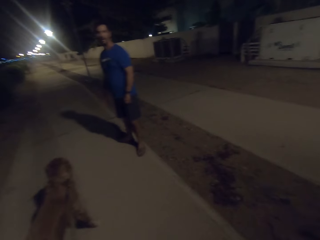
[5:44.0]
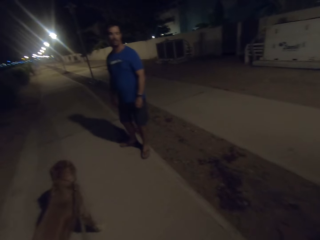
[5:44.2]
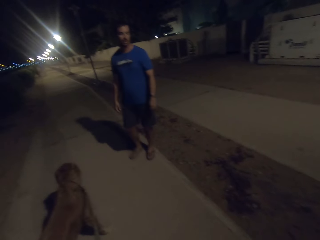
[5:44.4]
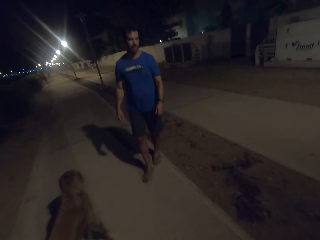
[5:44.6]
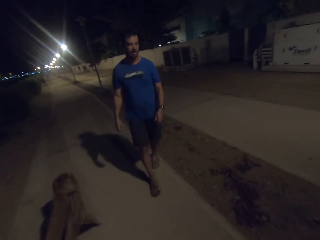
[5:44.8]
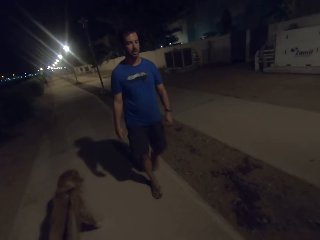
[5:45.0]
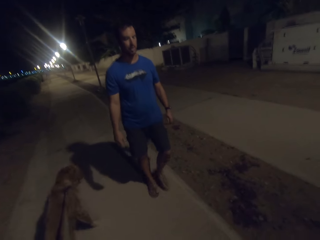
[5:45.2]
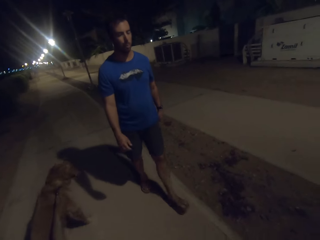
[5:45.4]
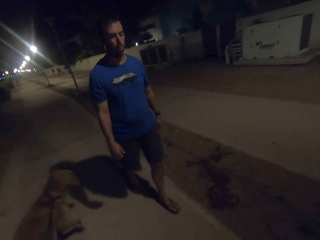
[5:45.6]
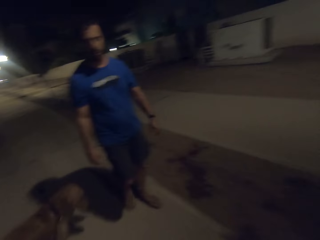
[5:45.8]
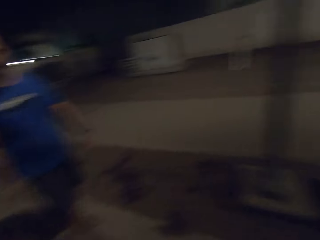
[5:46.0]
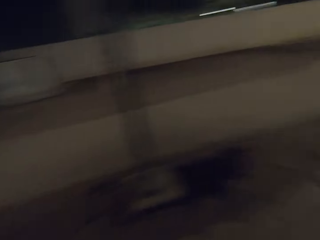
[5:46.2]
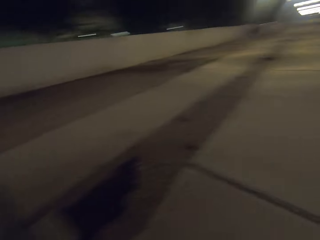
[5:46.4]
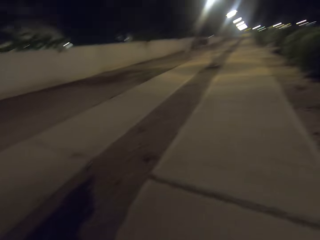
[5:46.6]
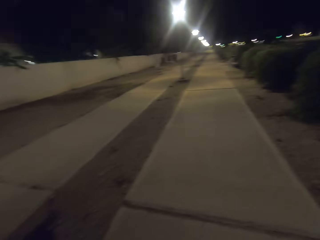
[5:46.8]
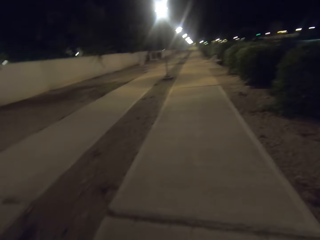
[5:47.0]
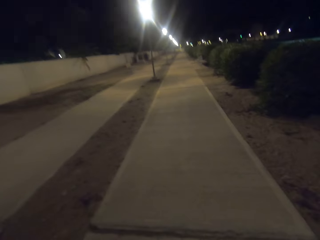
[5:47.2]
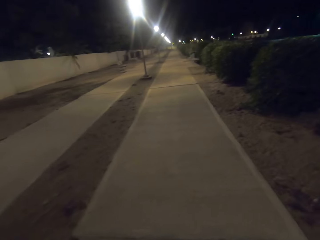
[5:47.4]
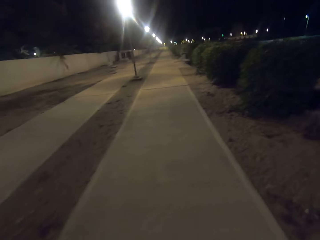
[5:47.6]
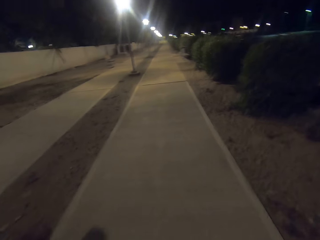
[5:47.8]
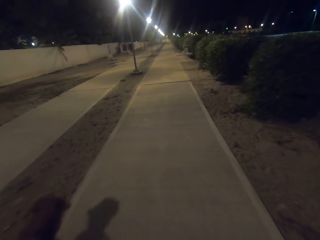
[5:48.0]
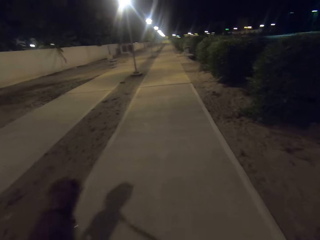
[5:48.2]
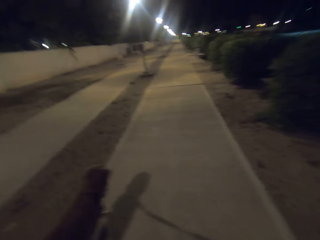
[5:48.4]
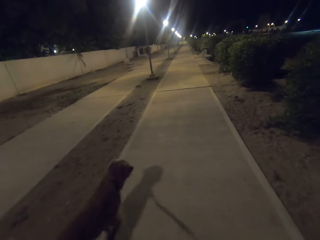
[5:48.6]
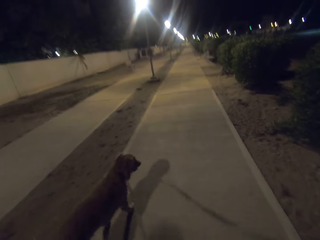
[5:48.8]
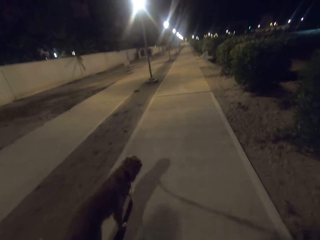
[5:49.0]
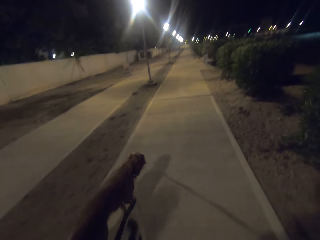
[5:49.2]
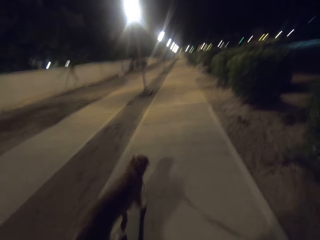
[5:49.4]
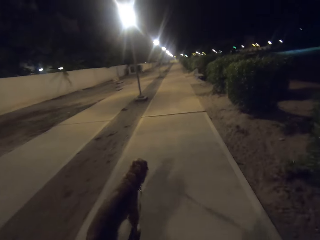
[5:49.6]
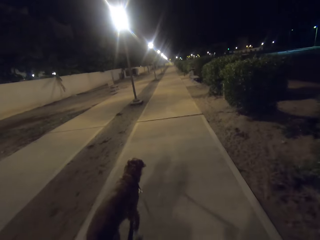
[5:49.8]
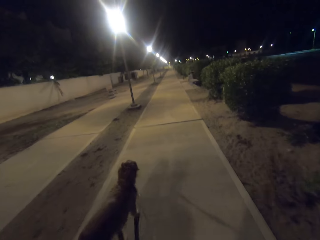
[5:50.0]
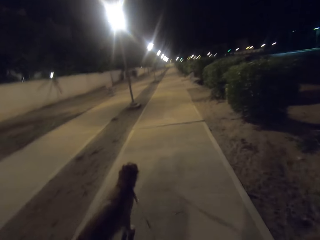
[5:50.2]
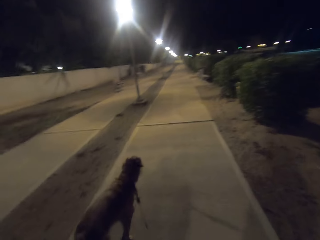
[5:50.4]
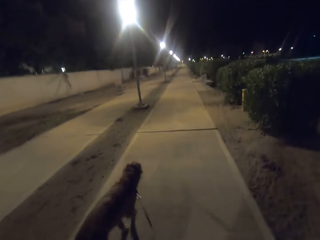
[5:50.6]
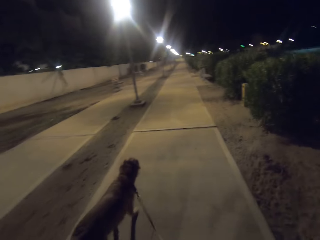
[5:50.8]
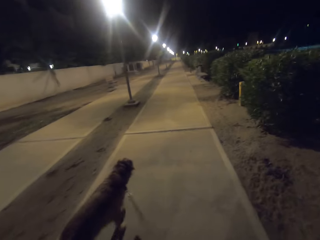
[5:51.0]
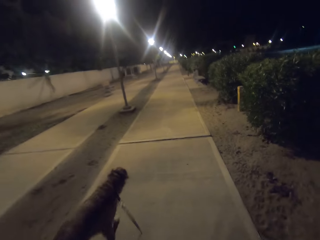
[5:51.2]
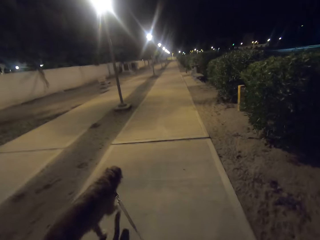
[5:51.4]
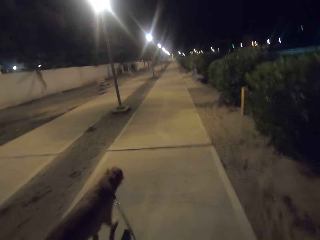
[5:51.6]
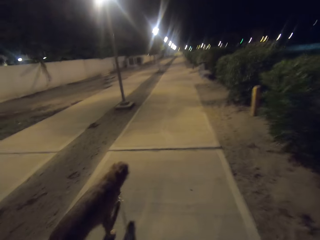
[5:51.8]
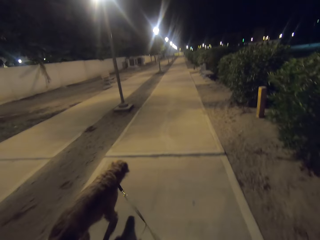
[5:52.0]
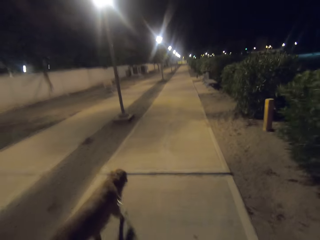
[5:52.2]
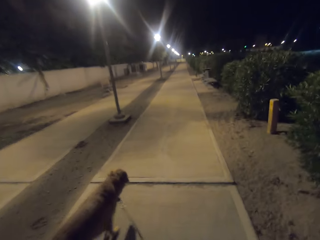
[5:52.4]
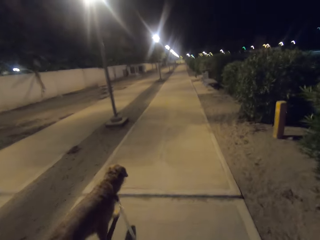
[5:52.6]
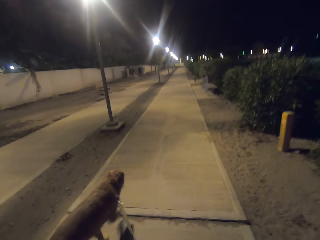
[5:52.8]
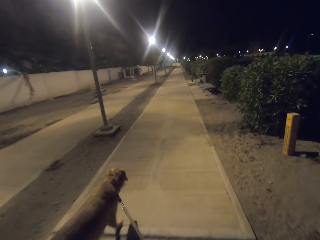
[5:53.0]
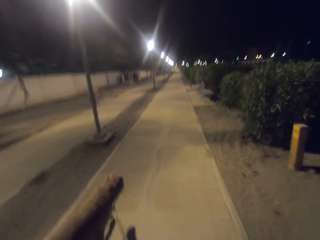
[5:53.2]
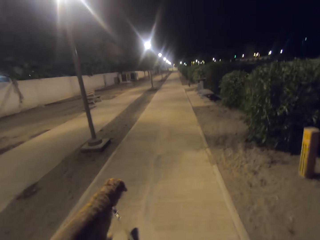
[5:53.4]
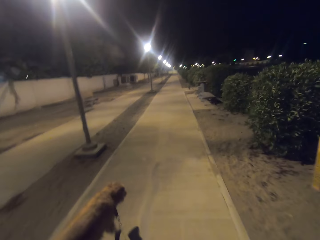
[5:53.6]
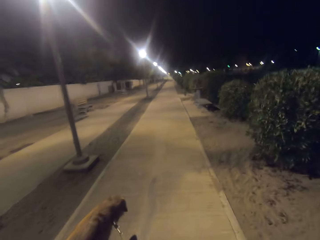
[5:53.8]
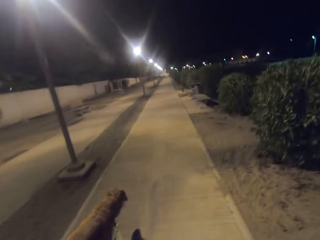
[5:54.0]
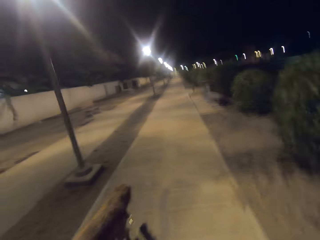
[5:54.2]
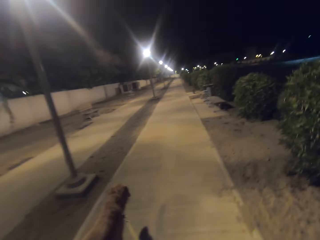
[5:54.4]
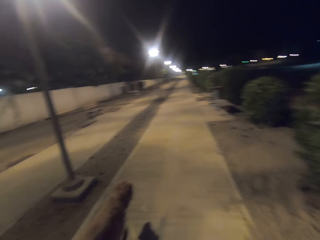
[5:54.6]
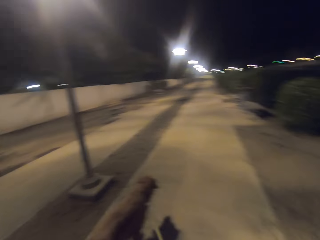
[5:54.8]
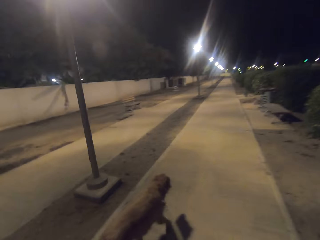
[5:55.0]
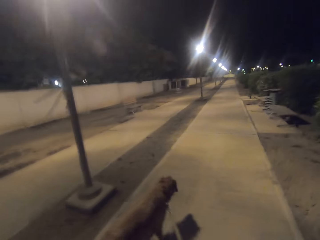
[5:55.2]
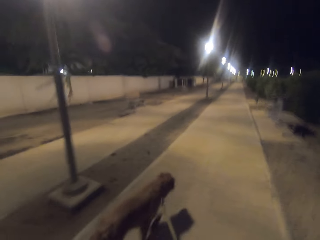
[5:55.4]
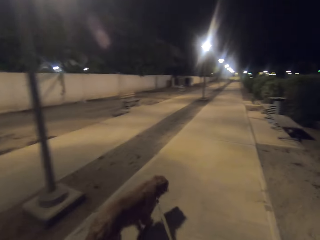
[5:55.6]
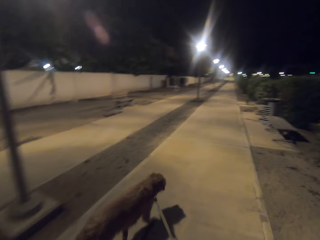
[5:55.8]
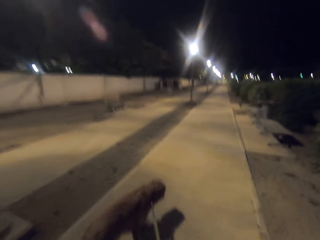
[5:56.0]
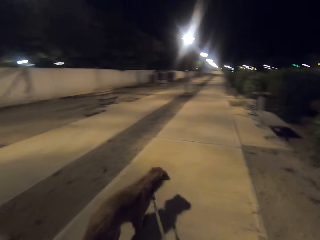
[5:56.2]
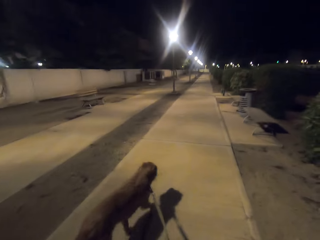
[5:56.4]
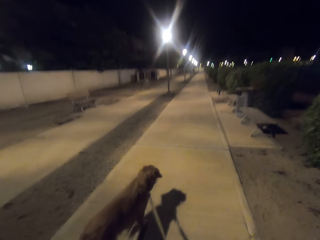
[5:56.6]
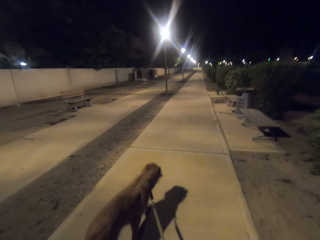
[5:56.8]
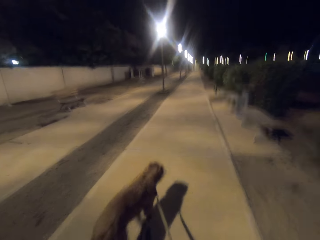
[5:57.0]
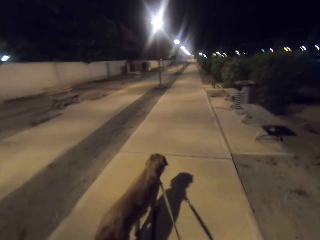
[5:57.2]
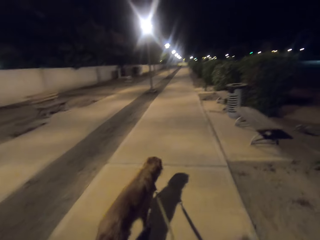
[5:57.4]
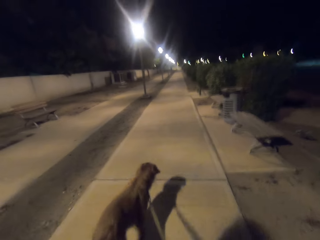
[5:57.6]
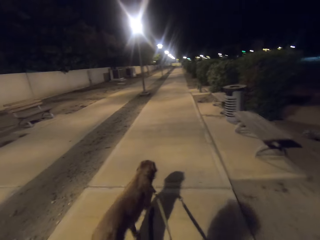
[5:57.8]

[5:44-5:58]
A man looks behind. The camera wearer looks at the man. They turn around. They walk the dog on the park. They look at the dog. They talk to the man.

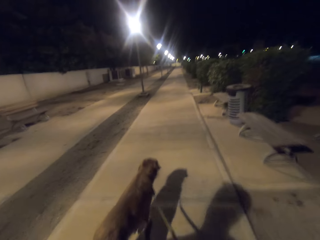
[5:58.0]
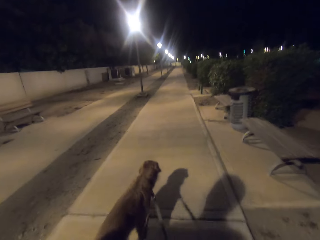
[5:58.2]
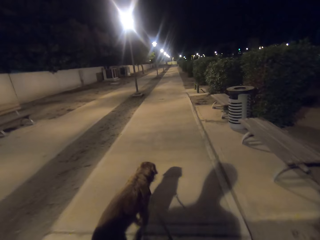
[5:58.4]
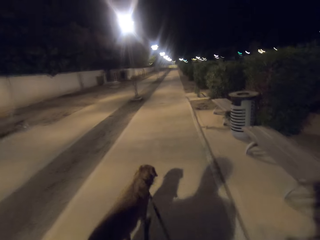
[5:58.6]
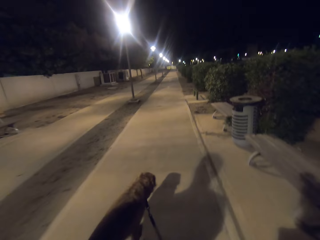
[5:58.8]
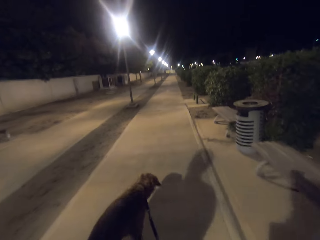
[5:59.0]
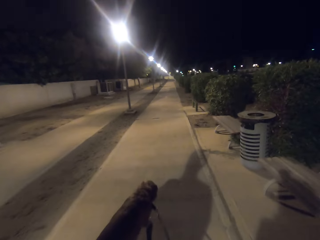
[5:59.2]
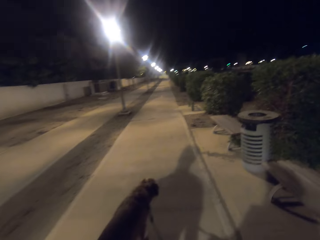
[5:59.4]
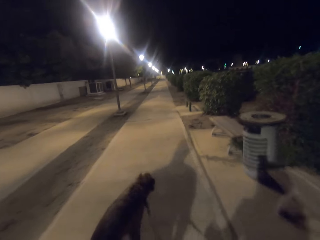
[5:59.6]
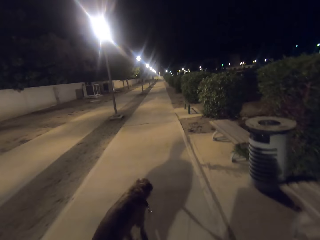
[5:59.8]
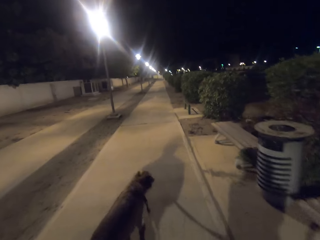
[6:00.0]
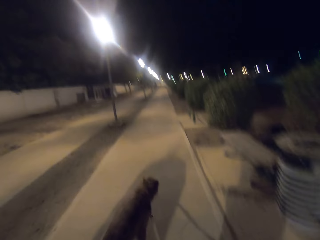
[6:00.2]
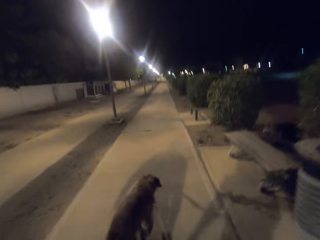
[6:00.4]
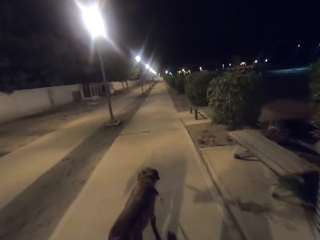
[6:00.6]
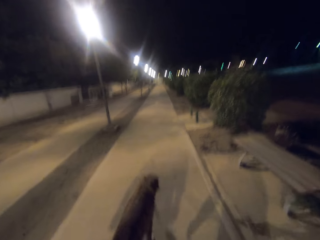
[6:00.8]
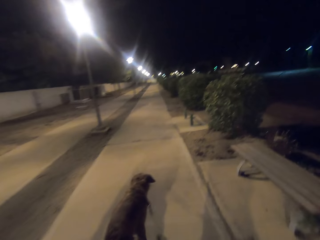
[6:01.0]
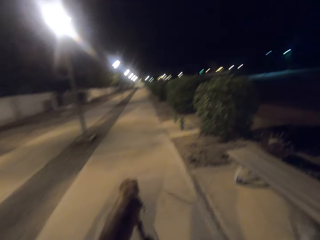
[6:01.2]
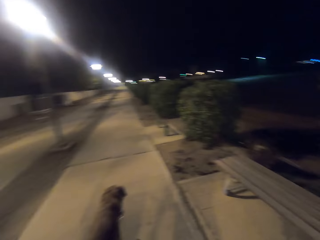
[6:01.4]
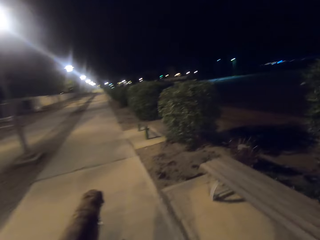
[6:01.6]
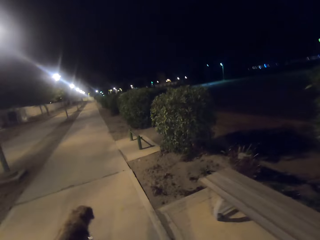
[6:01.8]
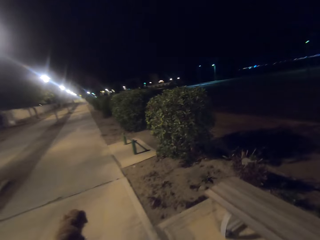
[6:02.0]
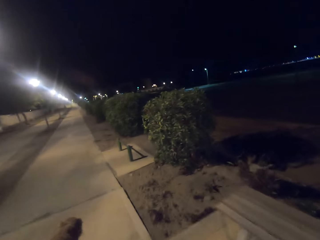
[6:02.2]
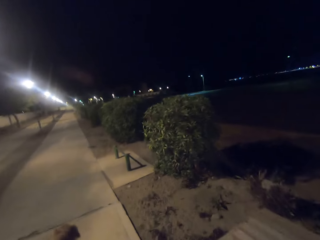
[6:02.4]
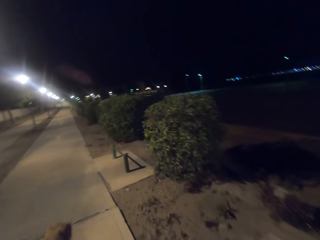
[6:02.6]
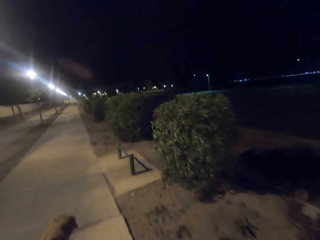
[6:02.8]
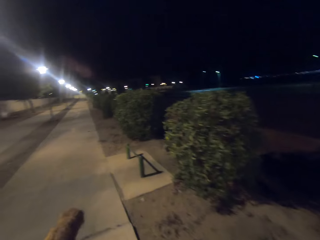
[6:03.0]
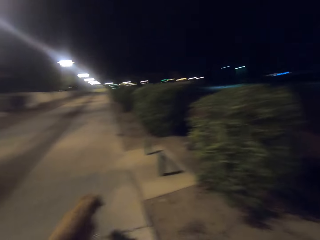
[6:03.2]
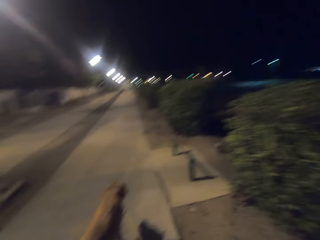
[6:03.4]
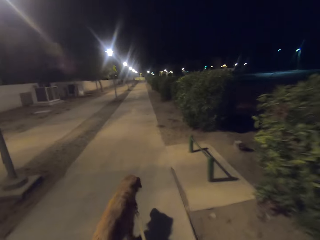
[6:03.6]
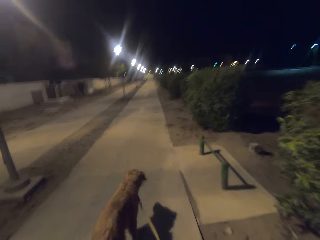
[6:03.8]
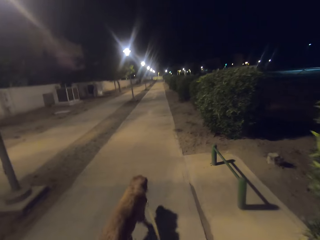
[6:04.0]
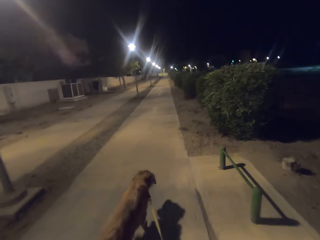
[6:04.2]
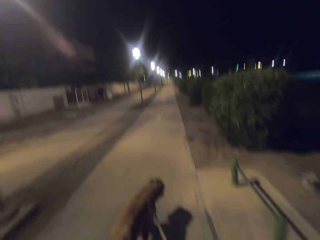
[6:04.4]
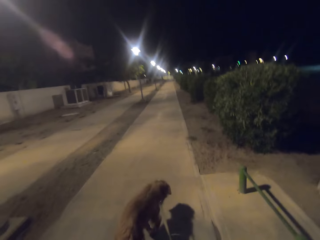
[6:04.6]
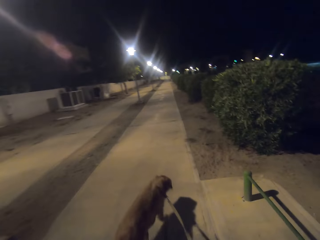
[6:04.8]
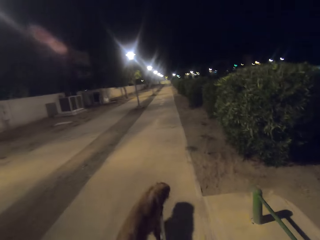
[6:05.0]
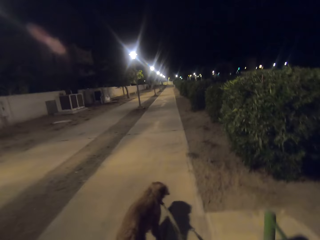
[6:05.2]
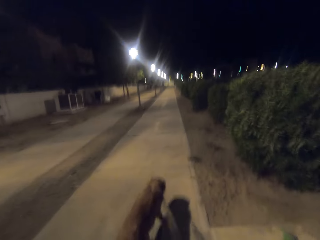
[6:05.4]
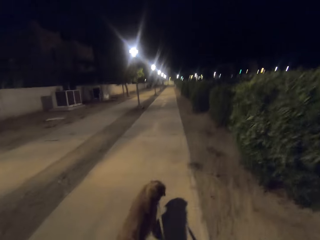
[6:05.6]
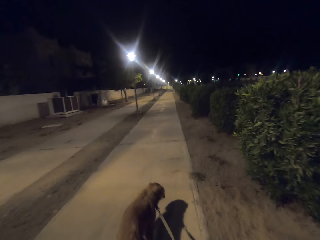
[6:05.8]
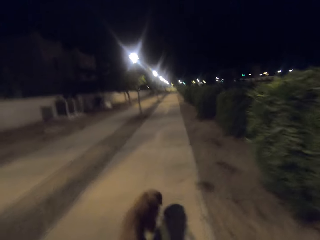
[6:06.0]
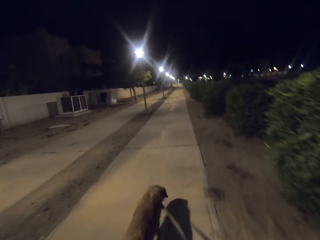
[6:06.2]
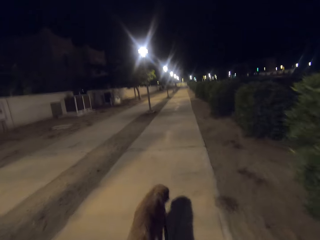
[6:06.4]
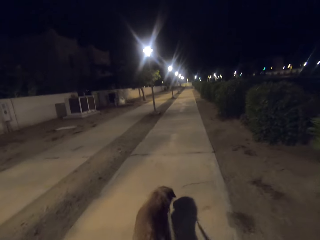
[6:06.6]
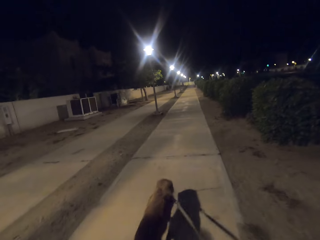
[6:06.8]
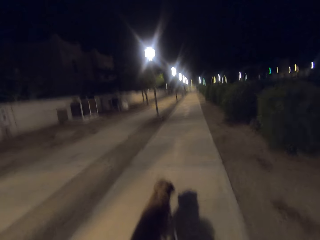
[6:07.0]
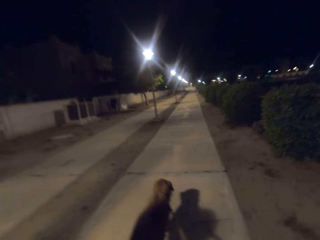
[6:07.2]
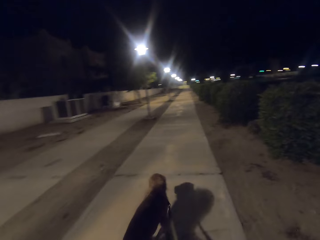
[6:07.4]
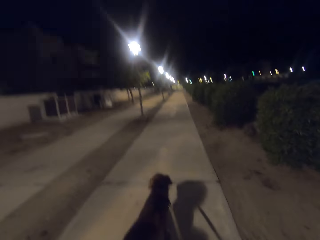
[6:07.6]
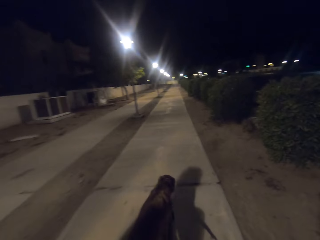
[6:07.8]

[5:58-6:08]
The camera wearer walks on the walkway.
